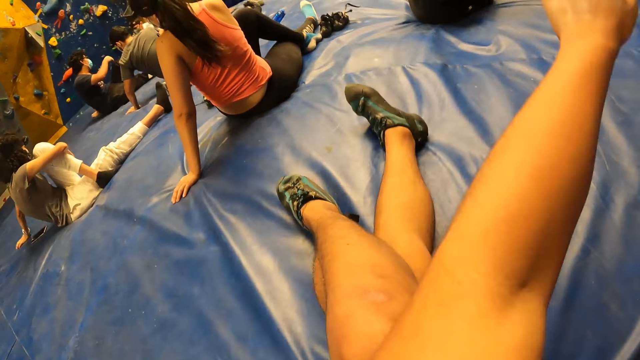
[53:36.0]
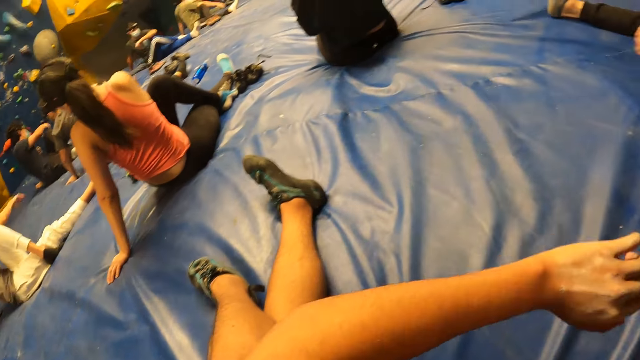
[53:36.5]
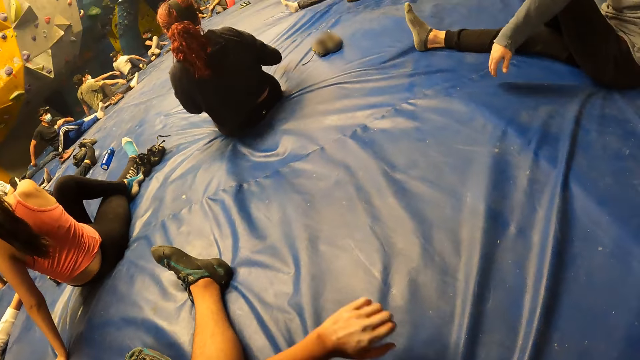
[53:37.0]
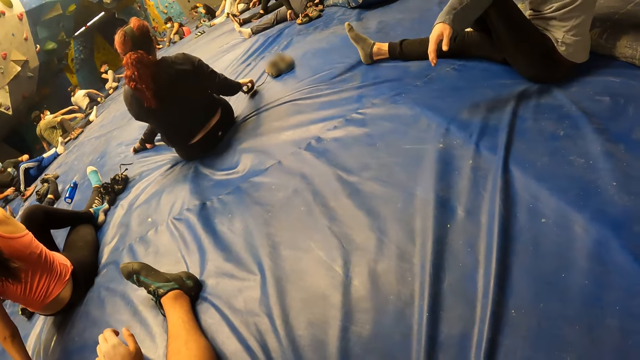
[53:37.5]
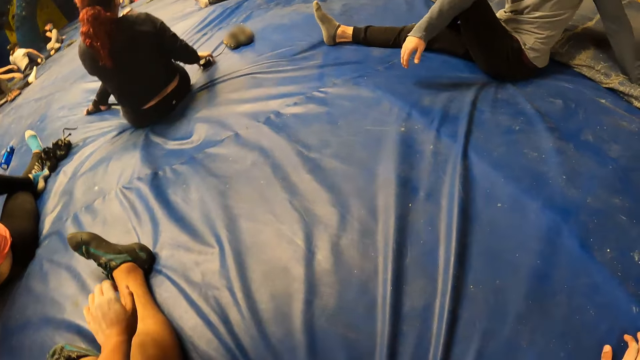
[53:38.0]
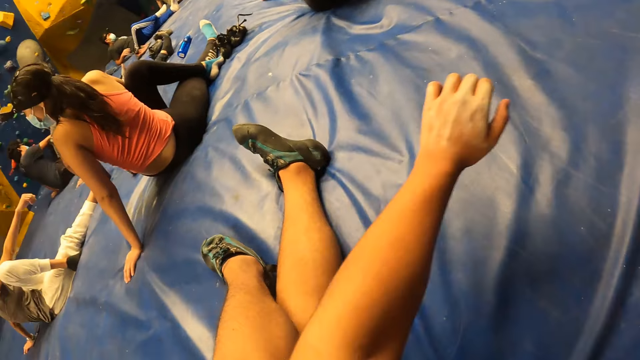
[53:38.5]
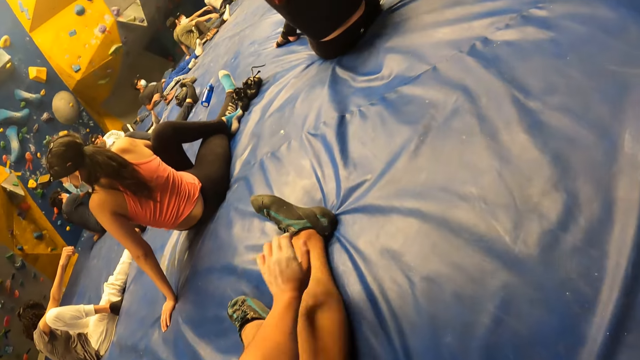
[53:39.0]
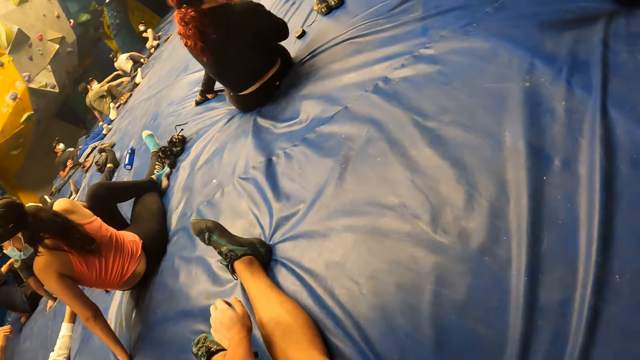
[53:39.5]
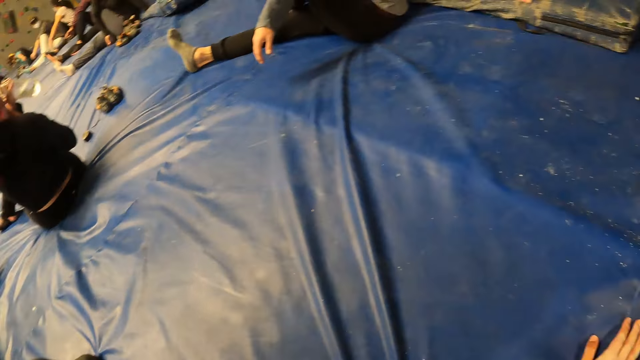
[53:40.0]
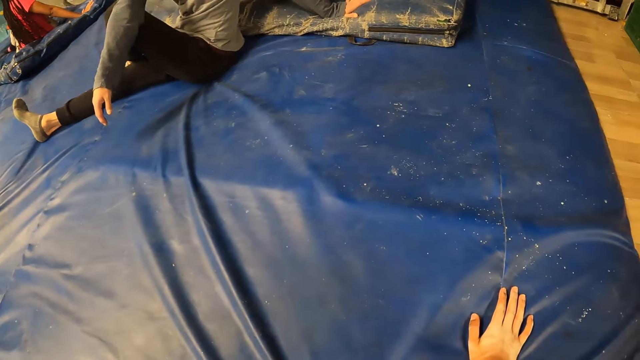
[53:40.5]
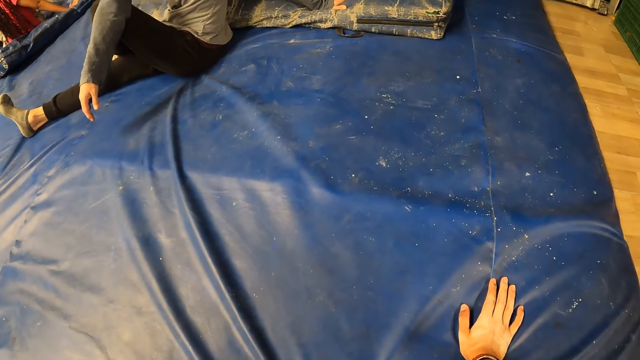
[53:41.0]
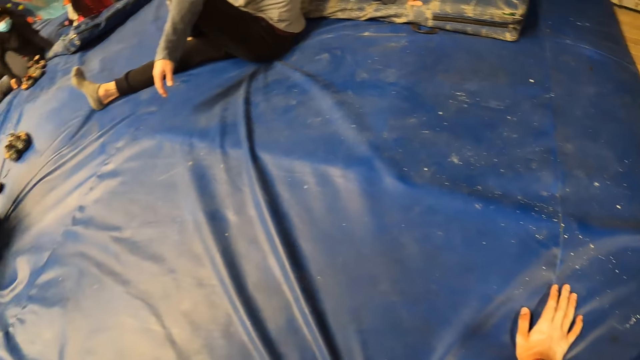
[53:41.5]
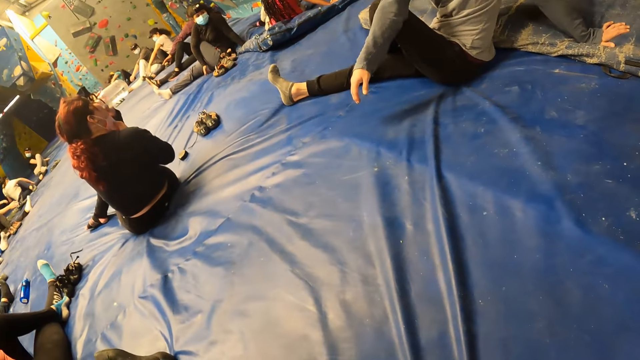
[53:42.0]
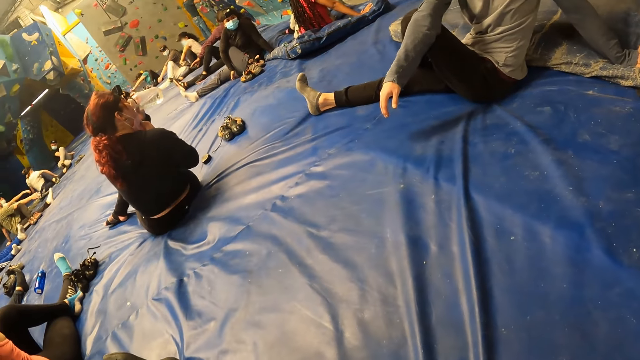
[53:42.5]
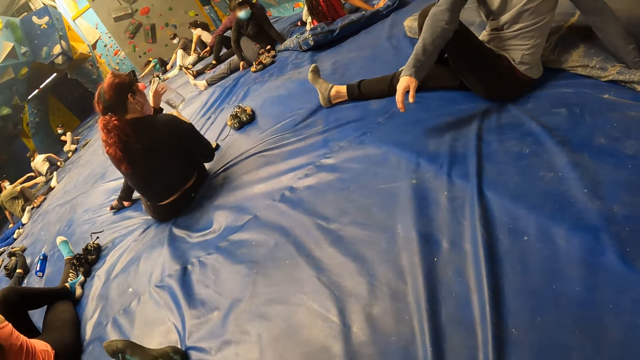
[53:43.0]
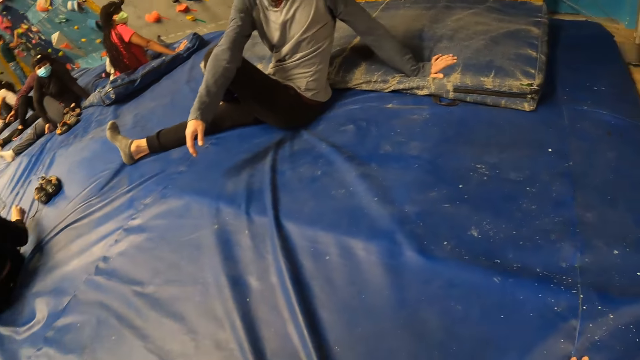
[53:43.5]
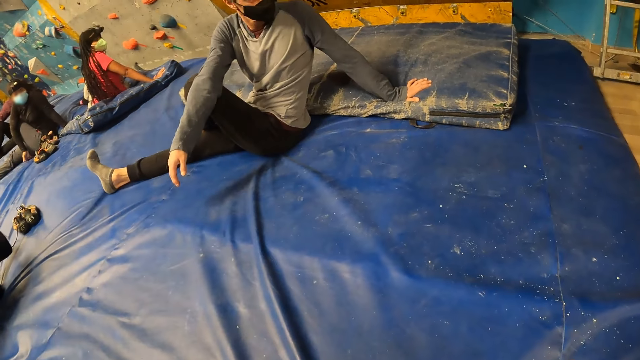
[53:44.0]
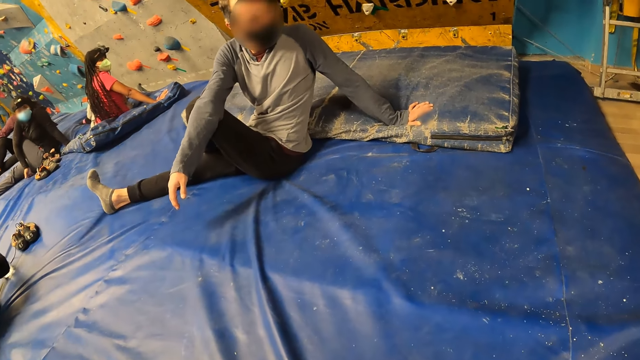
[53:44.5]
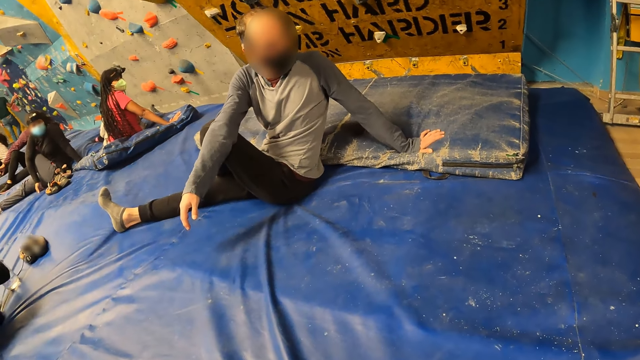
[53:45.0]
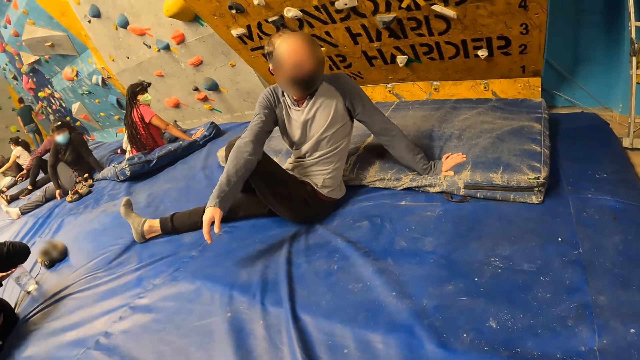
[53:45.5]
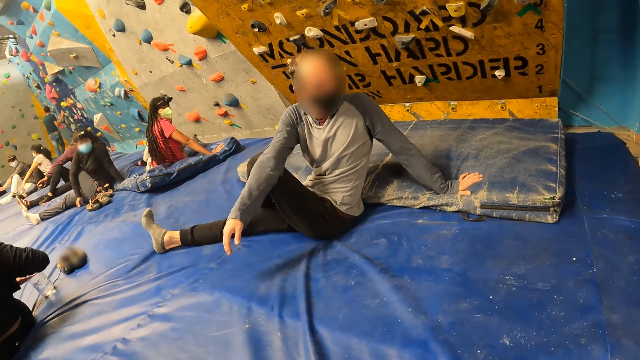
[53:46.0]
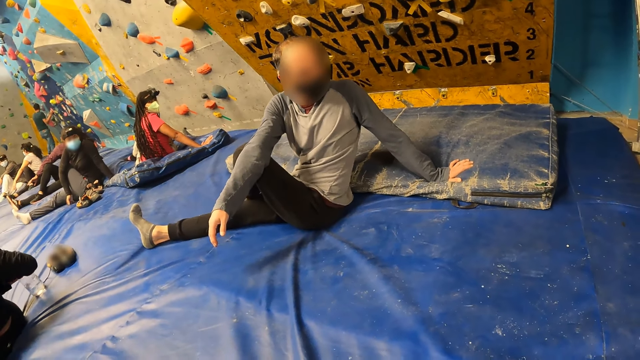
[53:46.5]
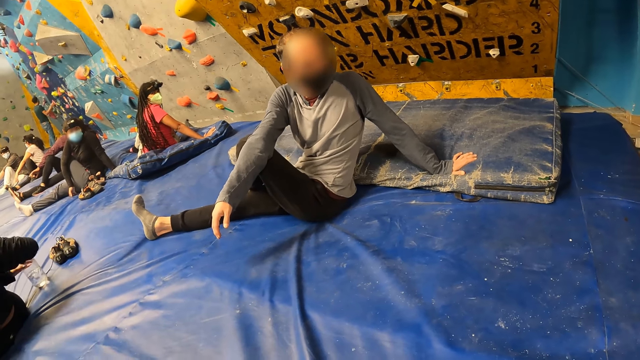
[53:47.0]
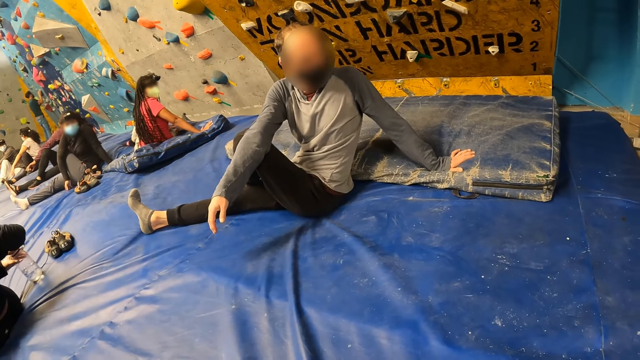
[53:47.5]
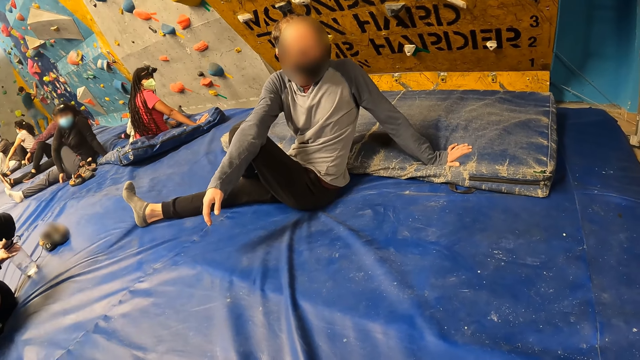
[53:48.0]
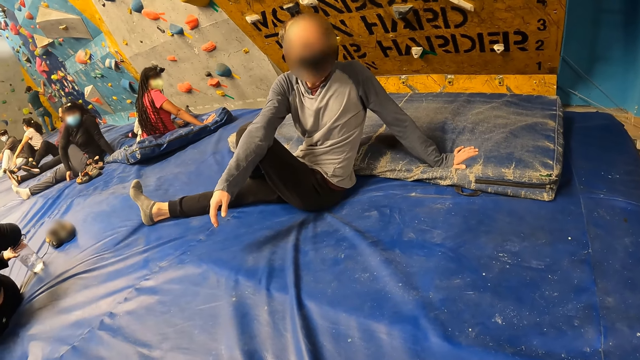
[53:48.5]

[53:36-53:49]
The camera wearer stretches his hand. He holds the bouncing mat. He looks around the room. A woman holds a water bottle on the crash pad with both hands.

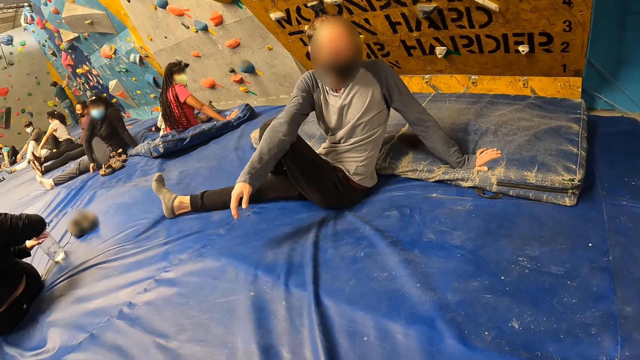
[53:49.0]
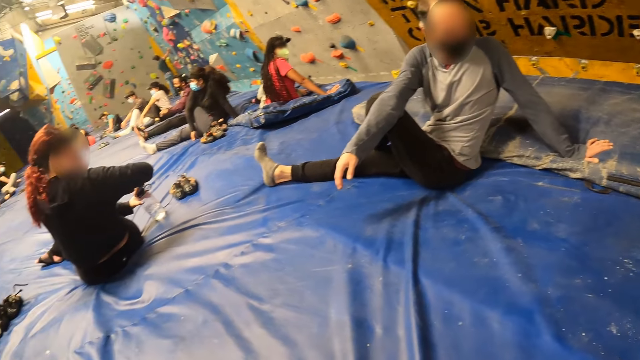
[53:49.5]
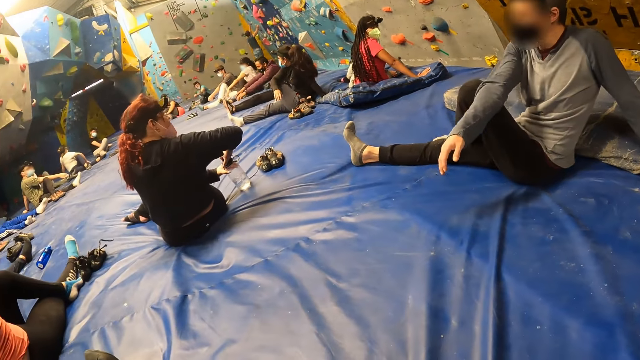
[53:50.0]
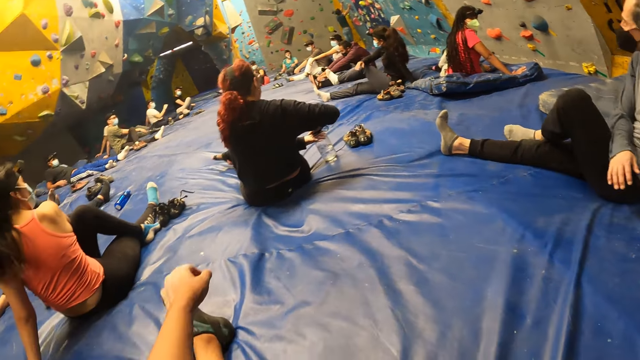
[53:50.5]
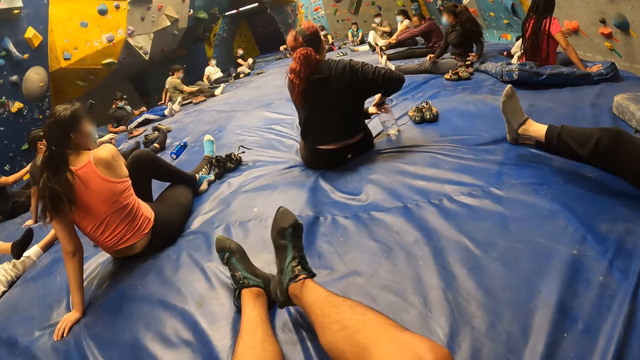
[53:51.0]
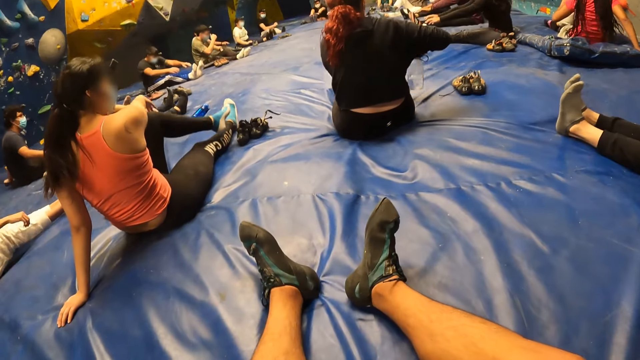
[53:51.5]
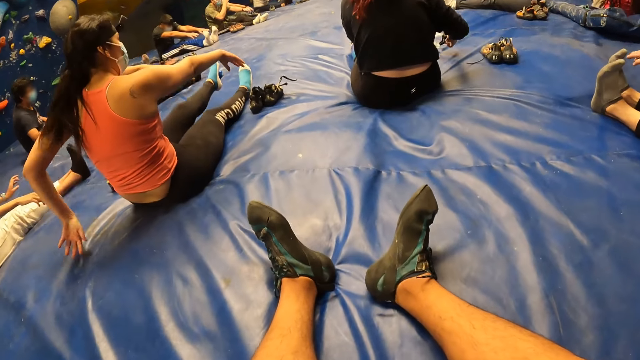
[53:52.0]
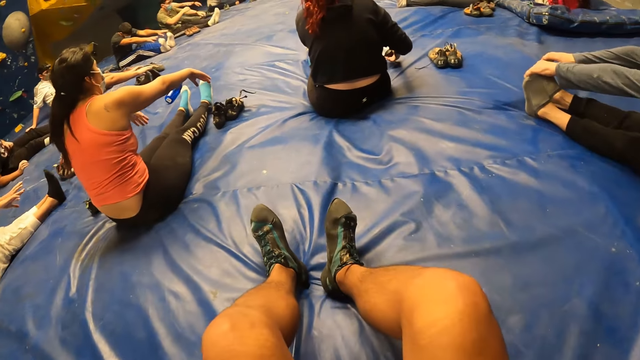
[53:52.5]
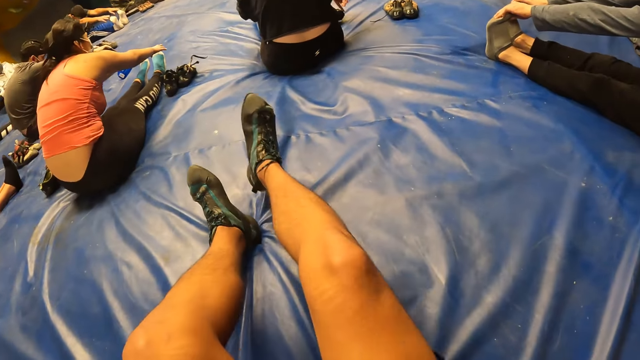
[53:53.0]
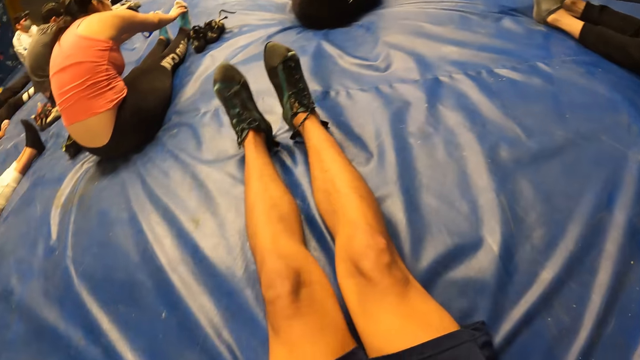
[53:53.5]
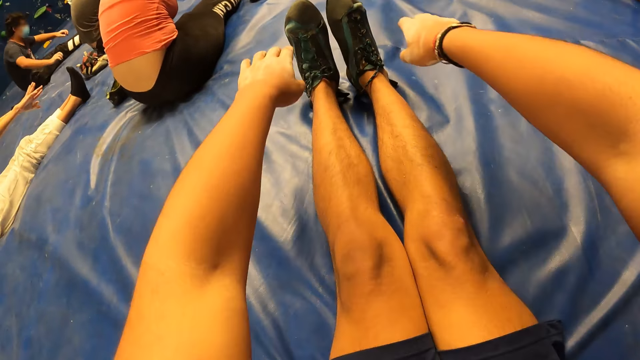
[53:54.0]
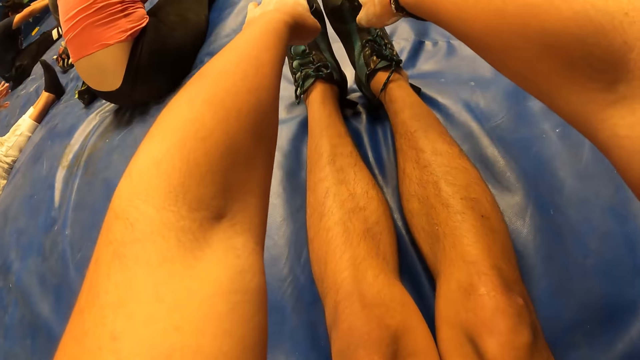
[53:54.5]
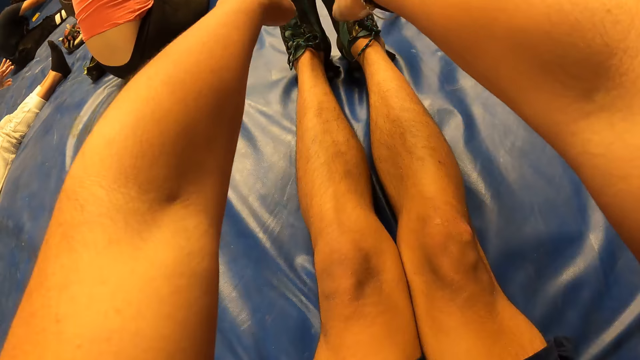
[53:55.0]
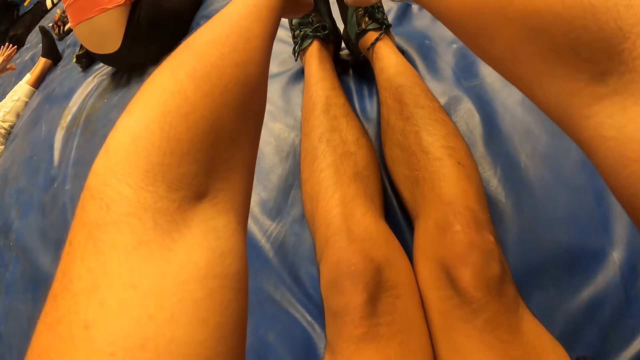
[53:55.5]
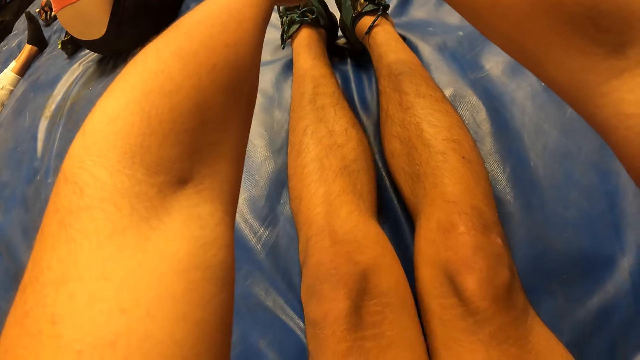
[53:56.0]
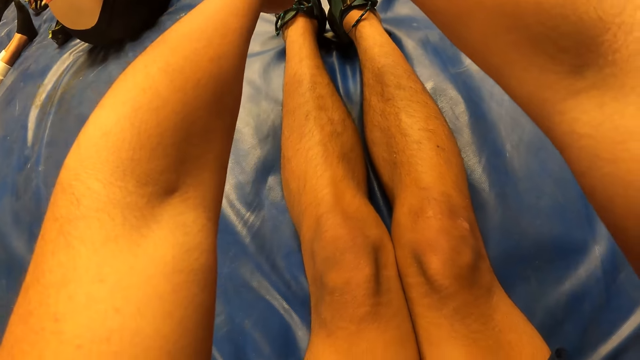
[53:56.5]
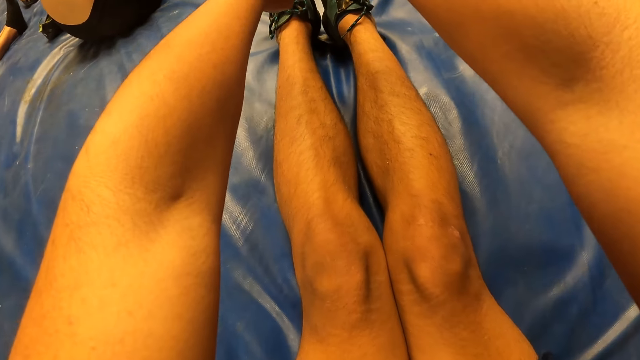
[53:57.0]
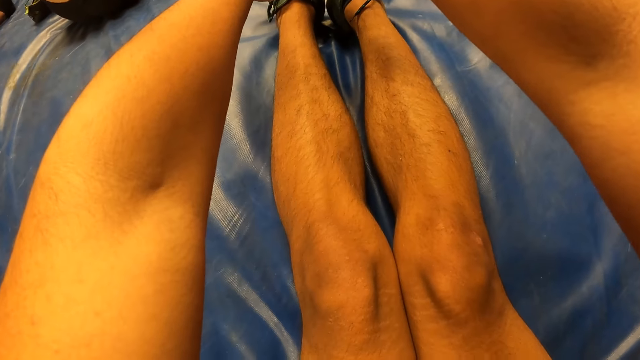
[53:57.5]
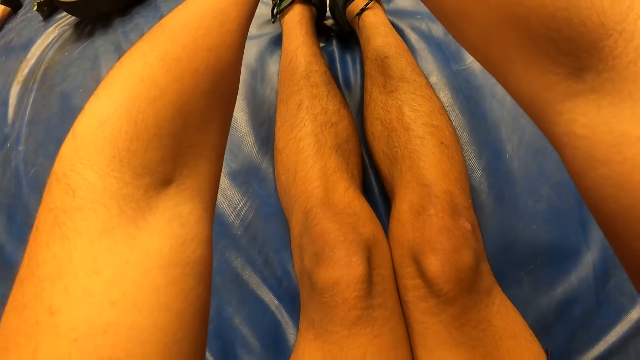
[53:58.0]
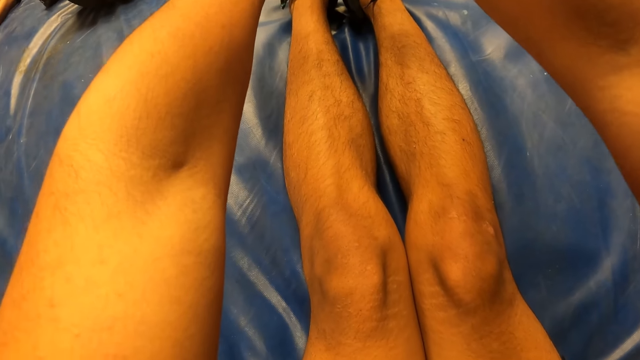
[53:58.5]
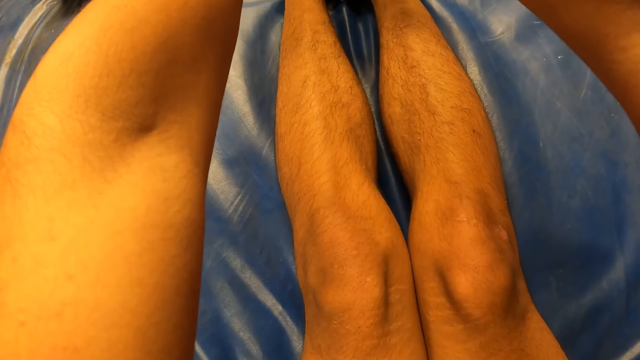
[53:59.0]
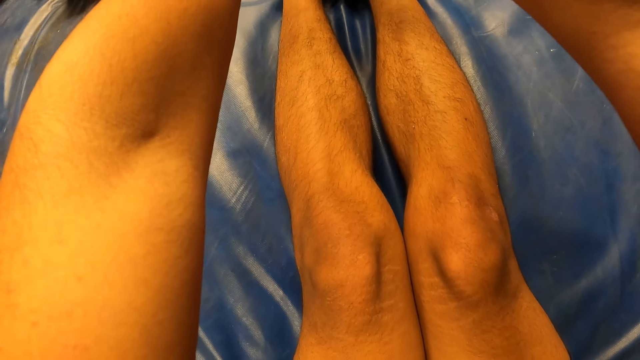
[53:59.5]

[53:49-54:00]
The camera wearer lifts his leg and puts his leg on the bouncing mat. The woman picks up the water bottle from the crash pad with both hands. The camera wearer folds his legs. He stretches his legs. He holds his shoes with both hands. He stretches his body.
